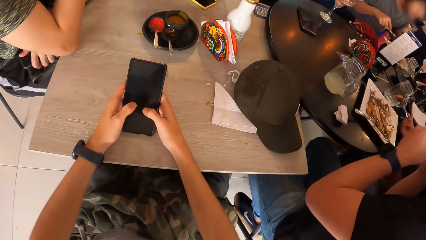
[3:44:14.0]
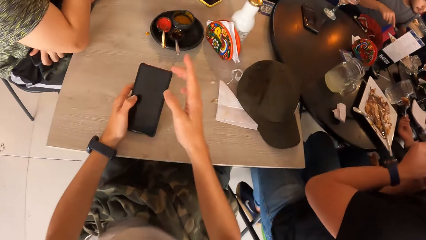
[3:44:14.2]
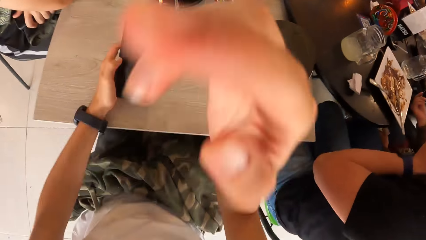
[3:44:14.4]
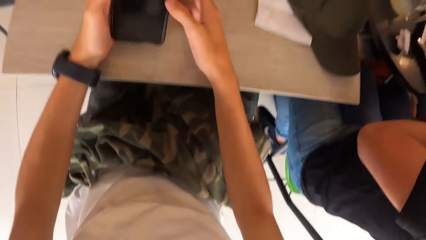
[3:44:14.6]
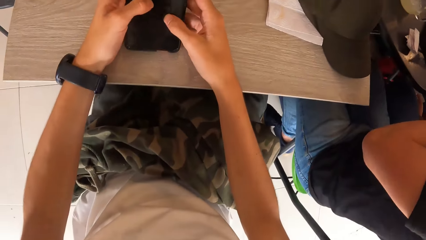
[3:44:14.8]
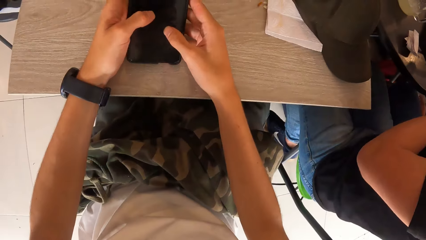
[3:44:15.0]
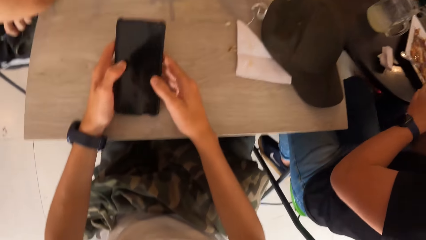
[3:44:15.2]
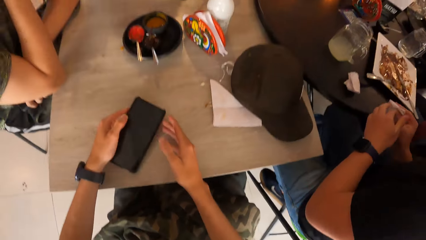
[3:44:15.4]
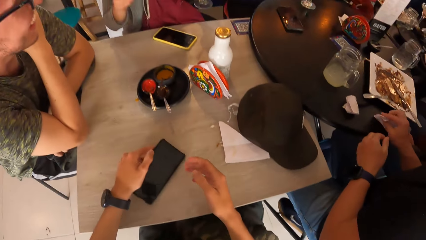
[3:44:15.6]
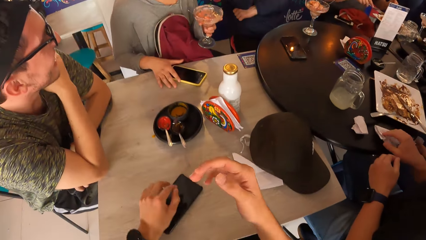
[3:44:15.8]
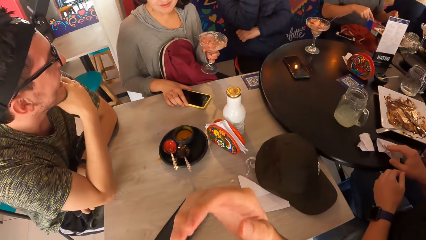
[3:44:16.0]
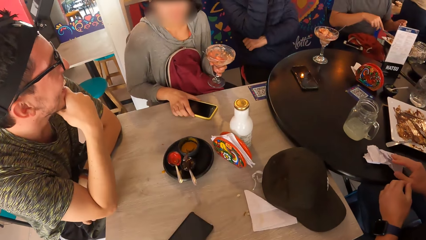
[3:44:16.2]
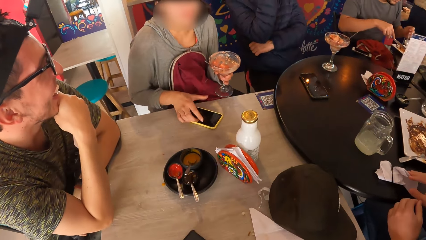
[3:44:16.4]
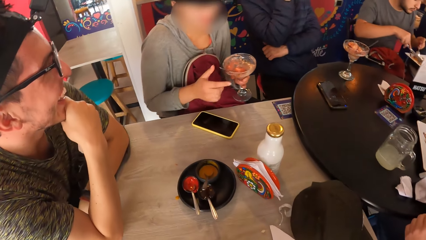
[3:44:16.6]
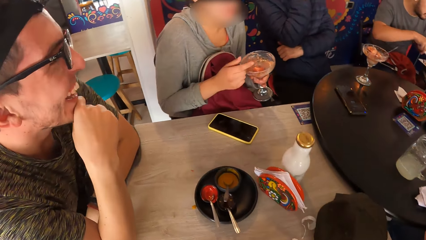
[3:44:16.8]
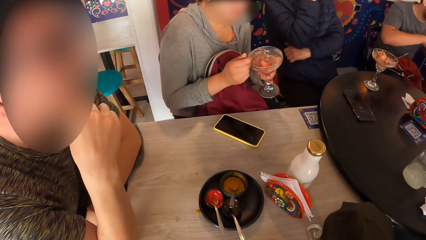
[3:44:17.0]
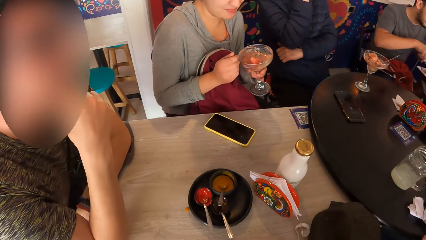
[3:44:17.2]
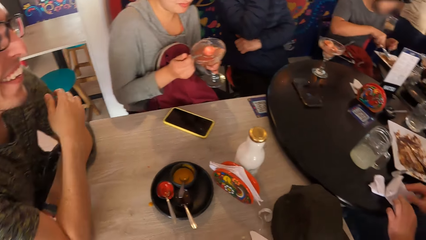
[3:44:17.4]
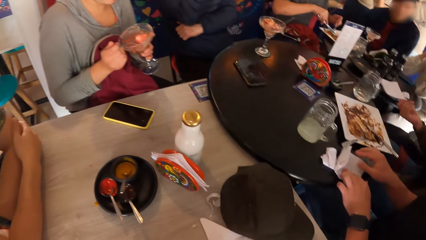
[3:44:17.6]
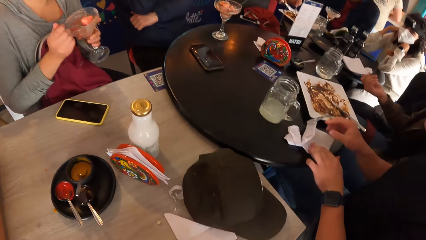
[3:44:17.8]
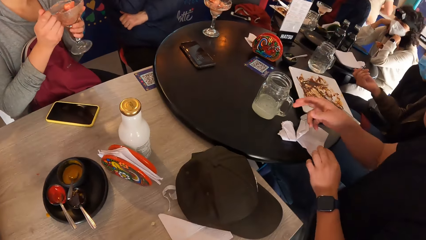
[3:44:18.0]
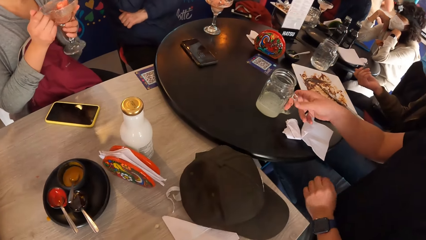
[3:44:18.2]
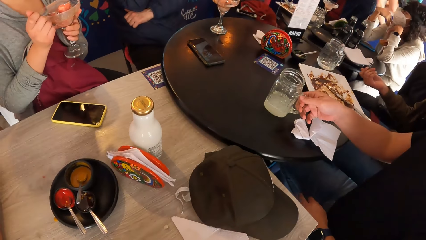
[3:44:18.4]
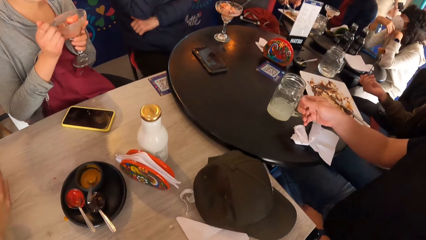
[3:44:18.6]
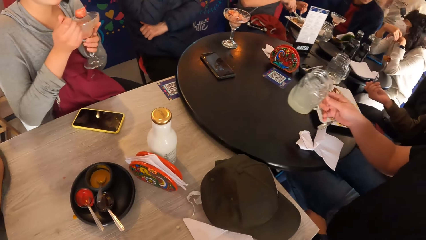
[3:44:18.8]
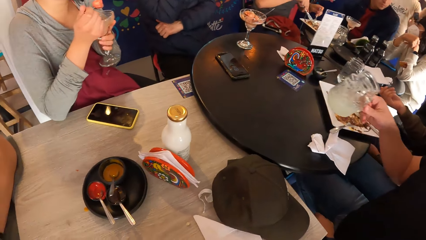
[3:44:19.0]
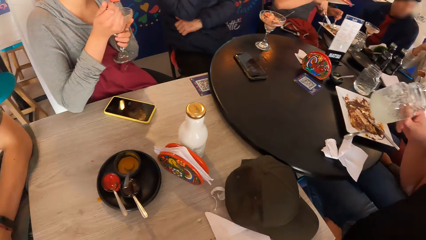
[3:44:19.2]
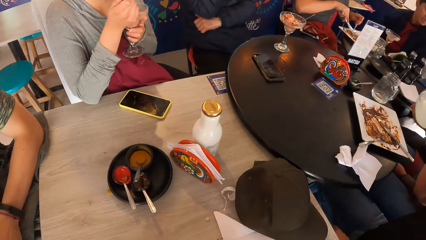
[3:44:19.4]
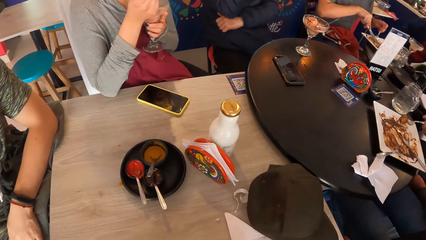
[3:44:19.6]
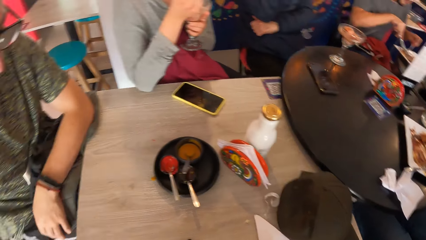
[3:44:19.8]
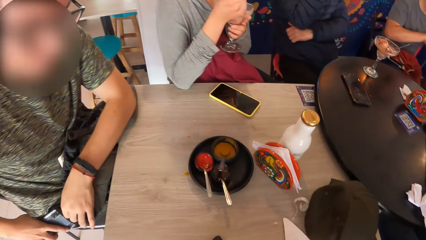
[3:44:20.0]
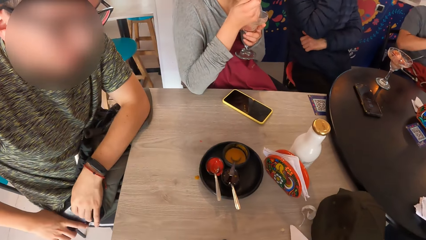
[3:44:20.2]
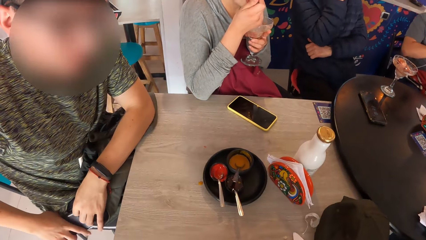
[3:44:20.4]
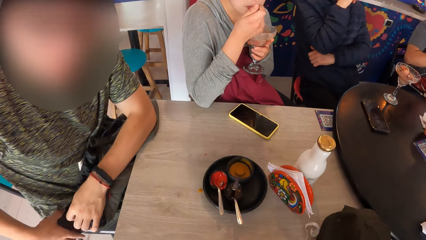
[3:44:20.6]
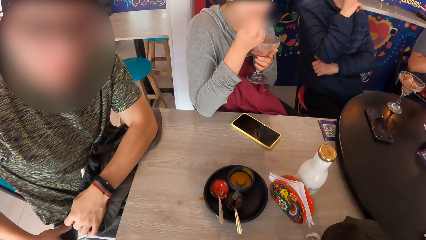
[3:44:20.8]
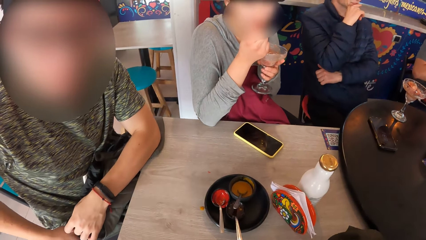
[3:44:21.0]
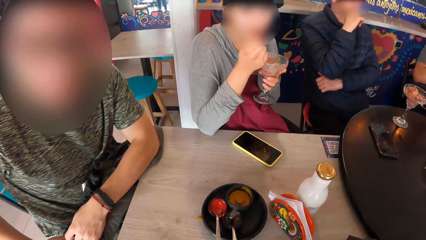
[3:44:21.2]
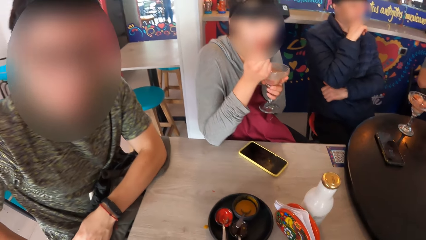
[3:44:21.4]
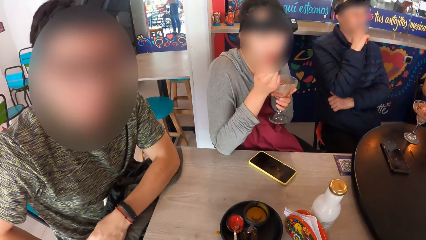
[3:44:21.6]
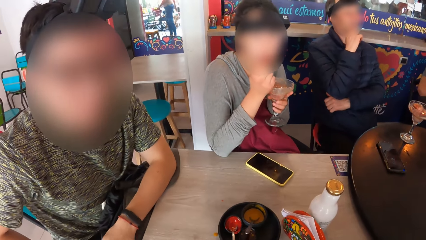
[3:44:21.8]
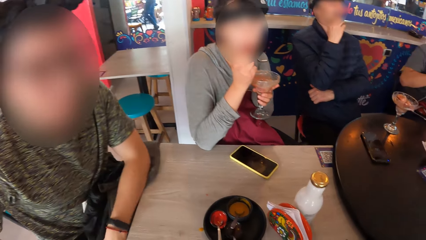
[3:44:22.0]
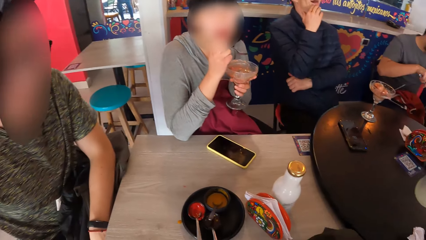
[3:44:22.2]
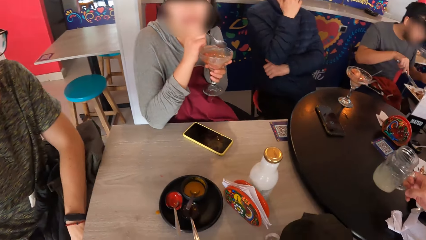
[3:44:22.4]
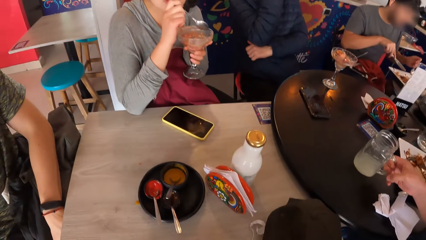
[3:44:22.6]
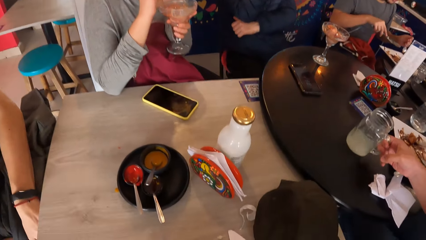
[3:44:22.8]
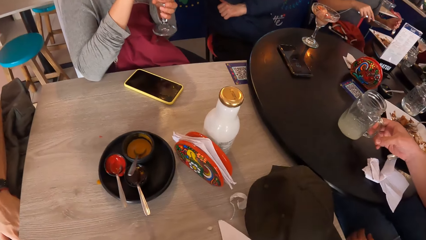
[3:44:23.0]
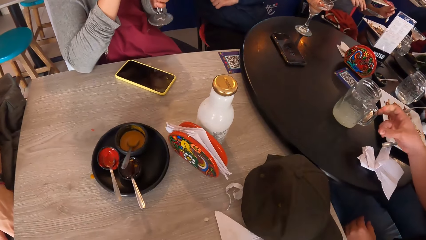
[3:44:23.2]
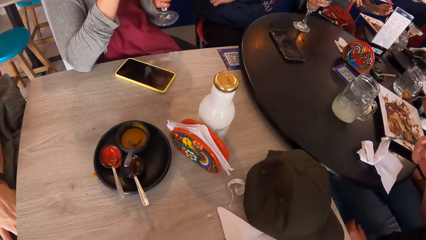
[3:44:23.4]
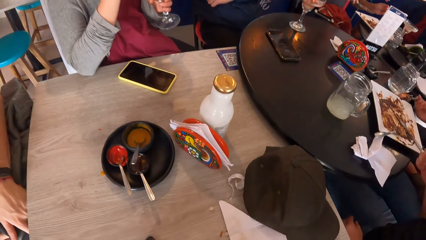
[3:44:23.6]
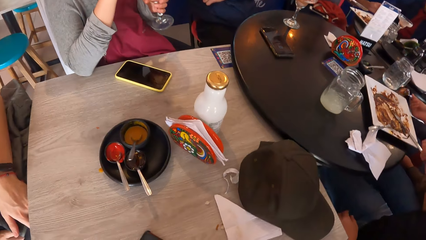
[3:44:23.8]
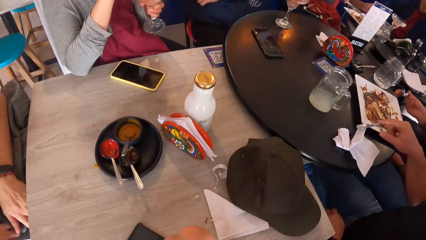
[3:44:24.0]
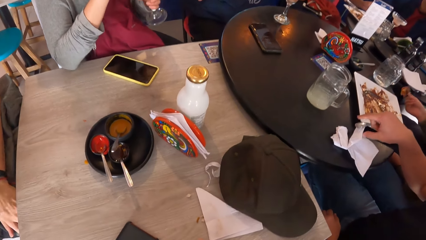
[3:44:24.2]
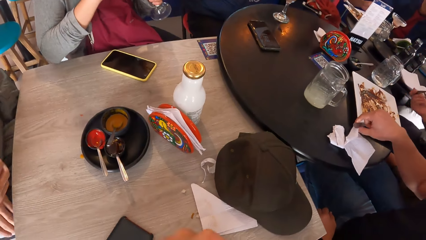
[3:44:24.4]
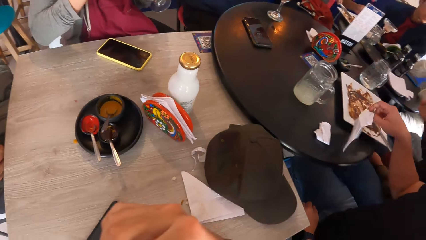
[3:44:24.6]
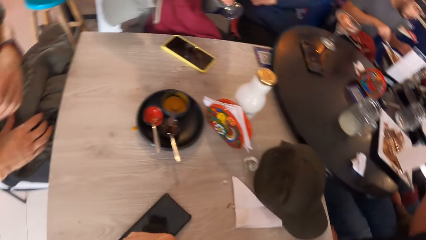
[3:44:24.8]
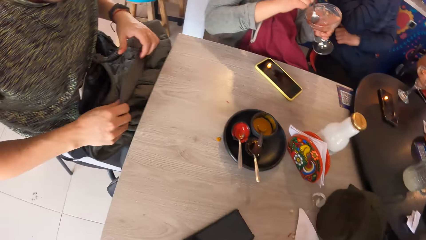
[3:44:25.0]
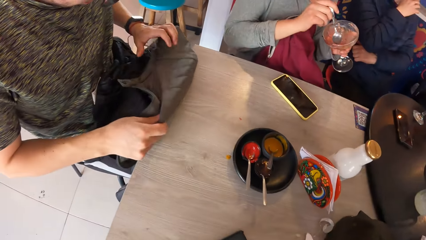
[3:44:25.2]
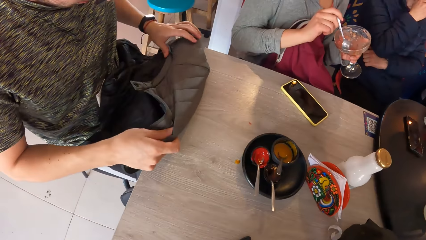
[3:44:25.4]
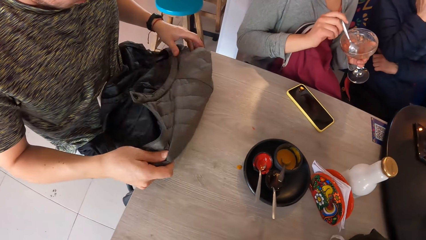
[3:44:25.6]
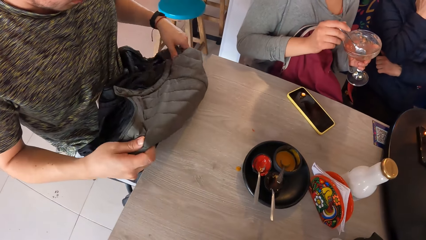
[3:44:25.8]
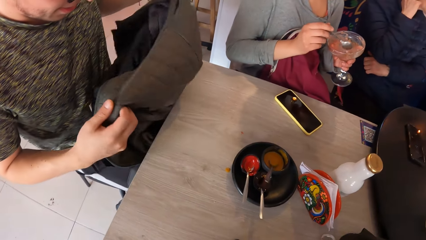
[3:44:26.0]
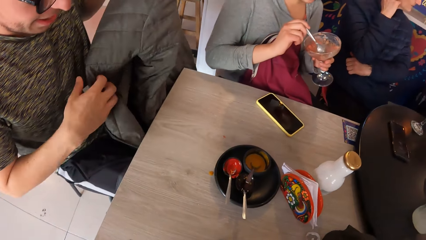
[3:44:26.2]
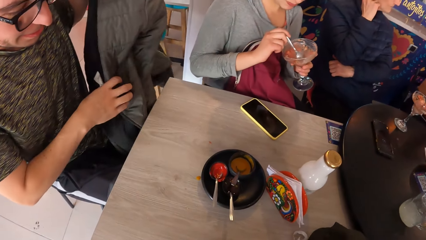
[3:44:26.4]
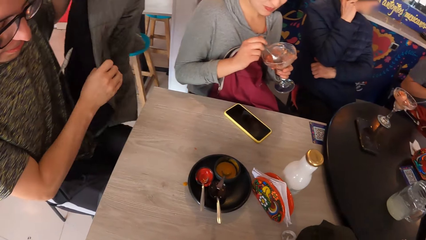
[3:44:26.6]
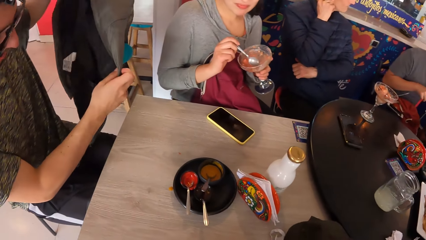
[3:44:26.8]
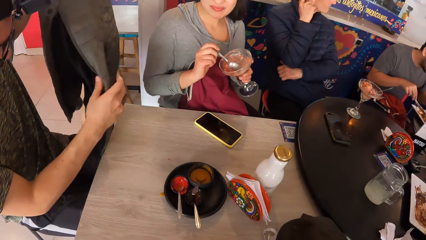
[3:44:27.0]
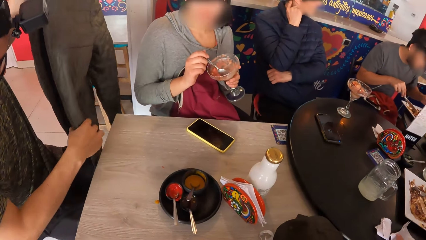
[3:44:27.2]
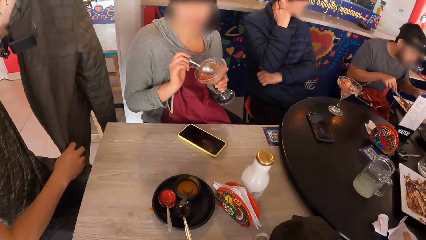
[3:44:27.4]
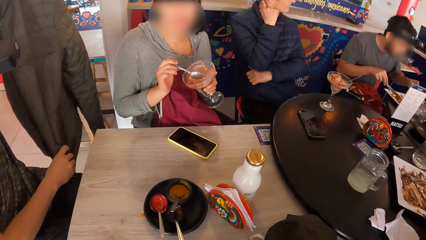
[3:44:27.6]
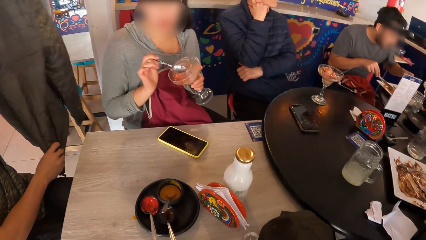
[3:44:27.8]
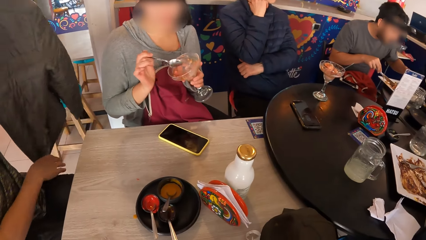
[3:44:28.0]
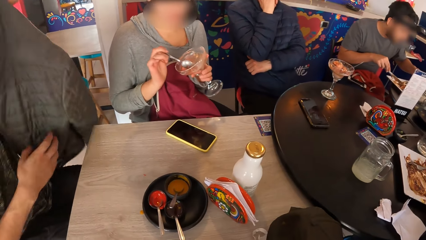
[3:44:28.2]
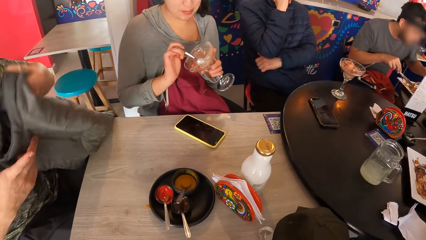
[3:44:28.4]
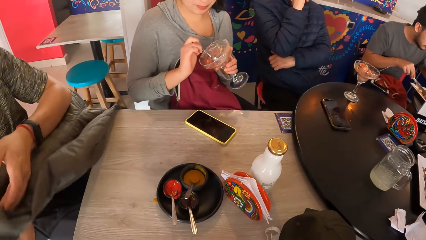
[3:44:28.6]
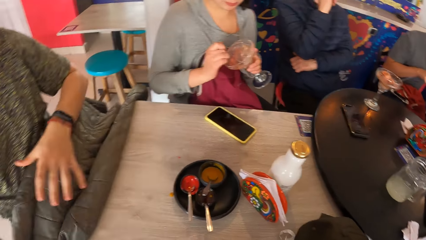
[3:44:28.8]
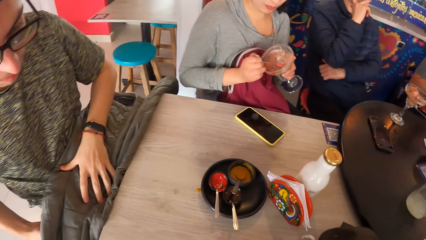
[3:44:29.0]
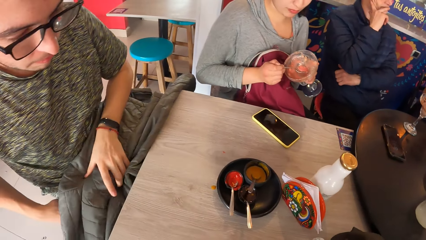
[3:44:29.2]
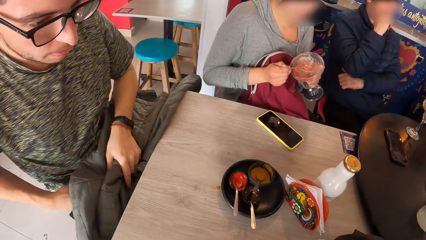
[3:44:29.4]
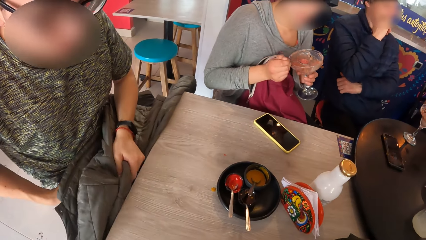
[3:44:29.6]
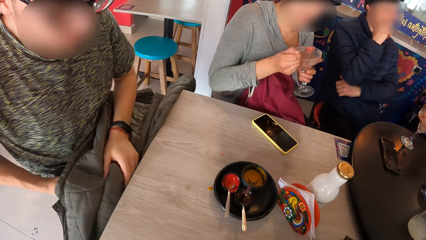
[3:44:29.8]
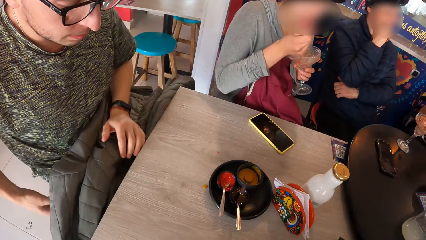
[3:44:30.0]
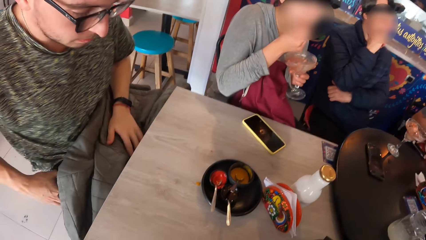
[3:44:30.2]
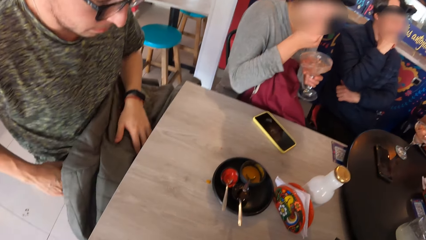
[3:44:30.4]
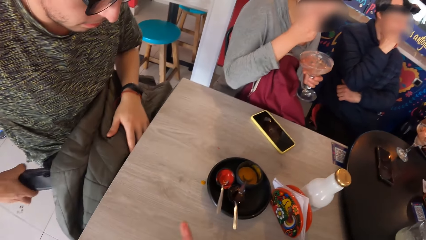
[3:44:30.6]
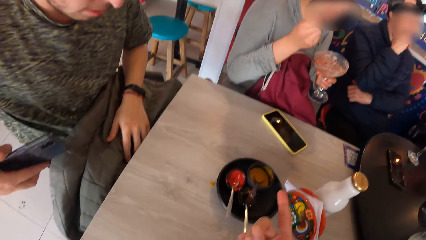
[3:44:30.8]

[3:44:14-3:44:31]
The camera wearer picks up the phone. He touches his nose with his right hand. He moves the hand. He drops the phone on the table with his left hand. A man drops the napkin on the plate with his right hand. The man picks up a cup from the table with his right hand. The man drinks from the cup in his right hand. The man drops the cup on the table with his right hand. The man picks up the cup from the table with his right hand. Another man adjusts his suit with both hands on his laps.
